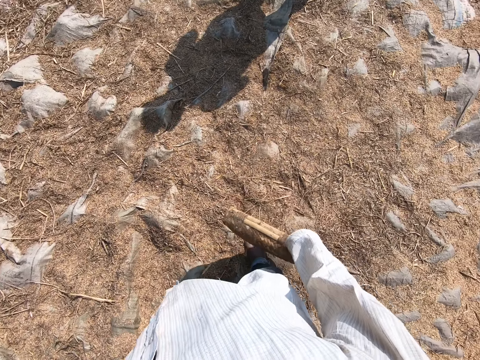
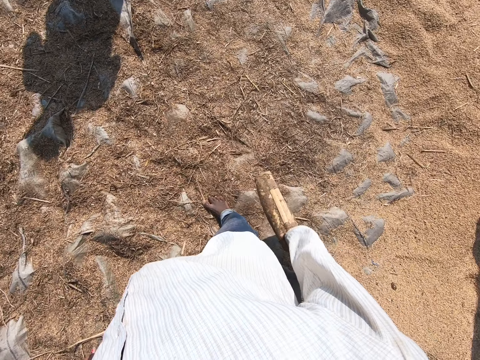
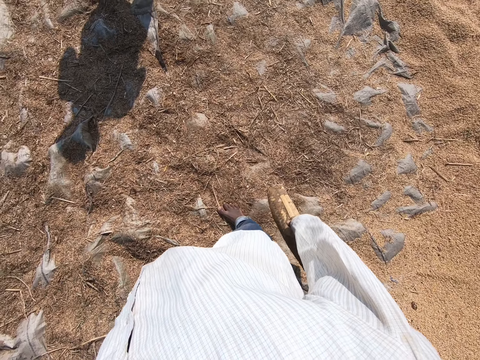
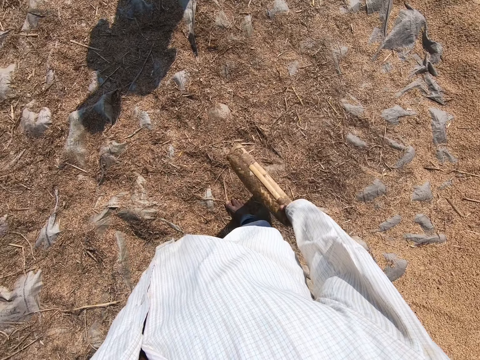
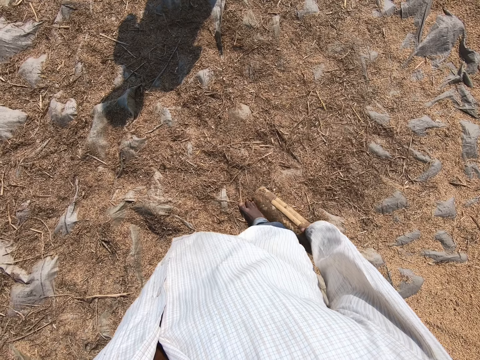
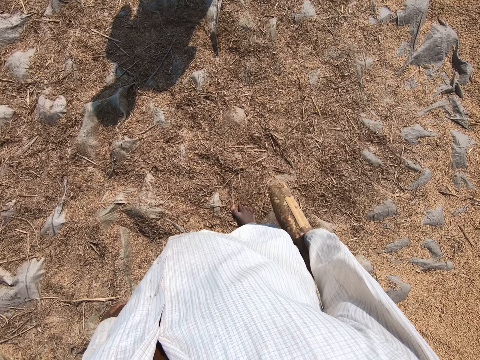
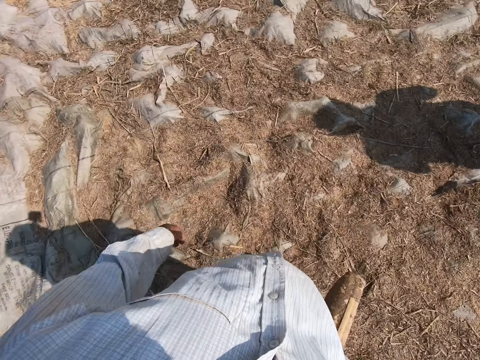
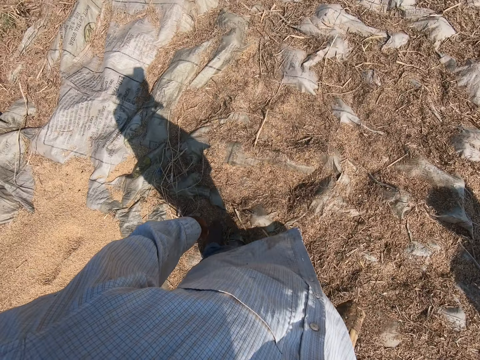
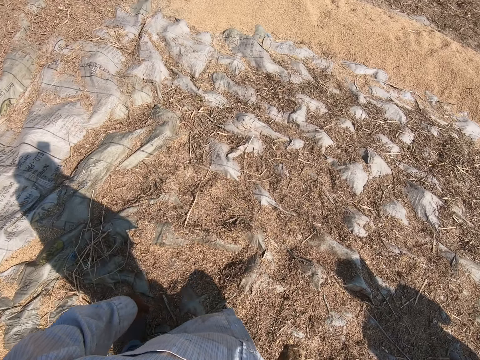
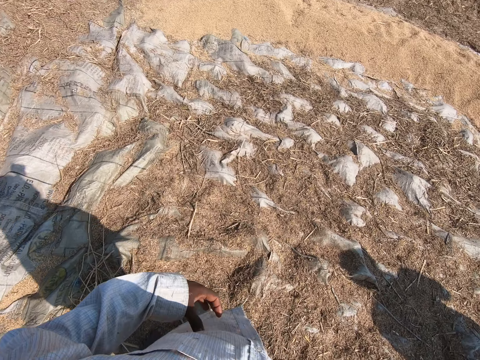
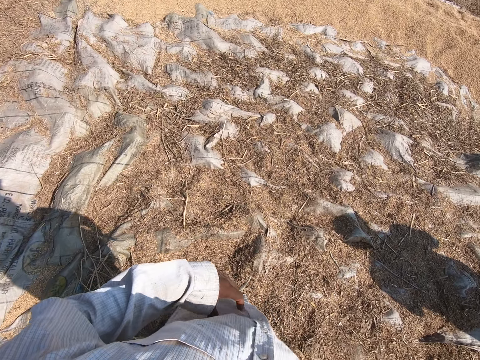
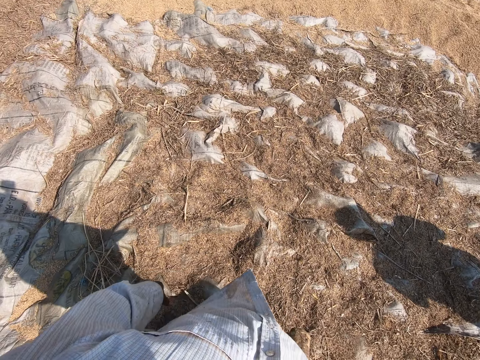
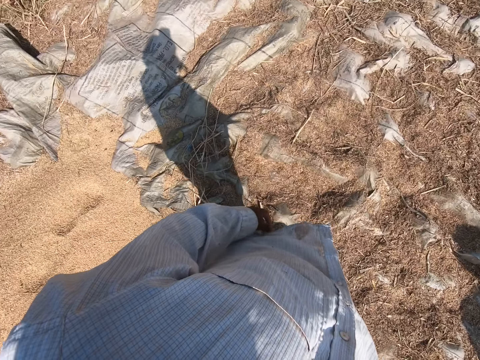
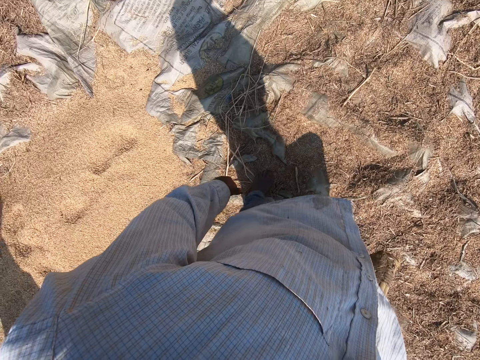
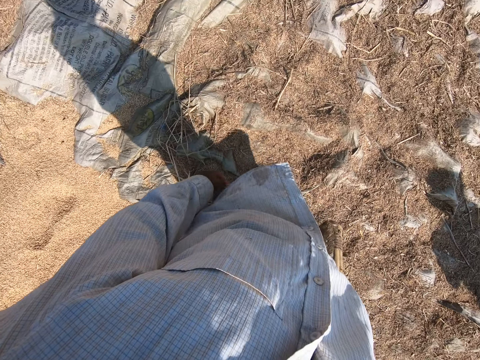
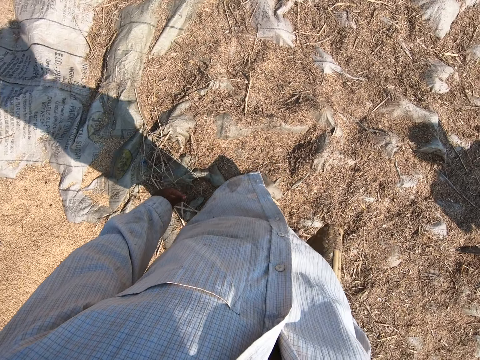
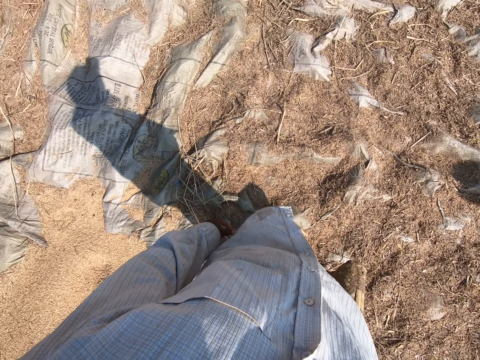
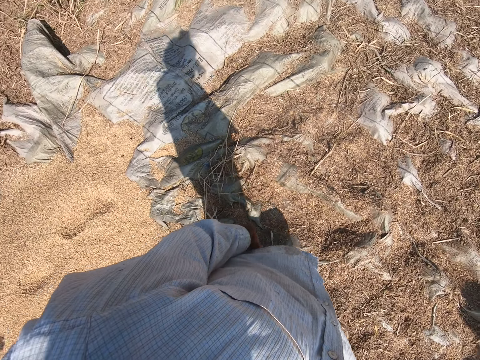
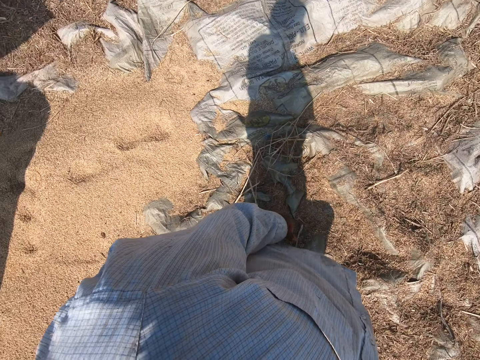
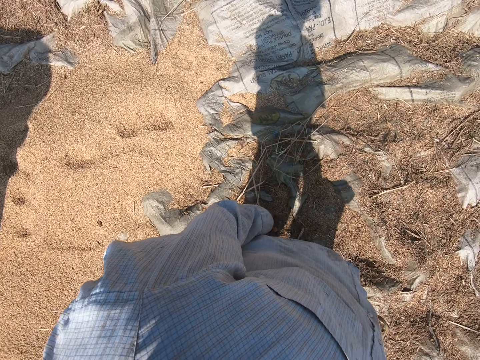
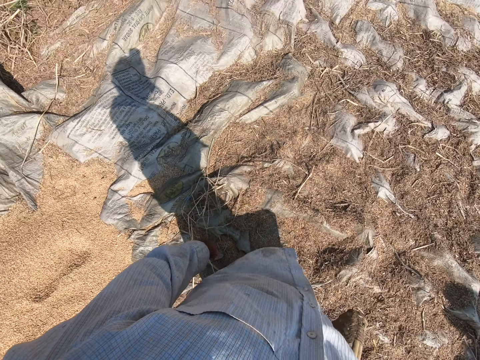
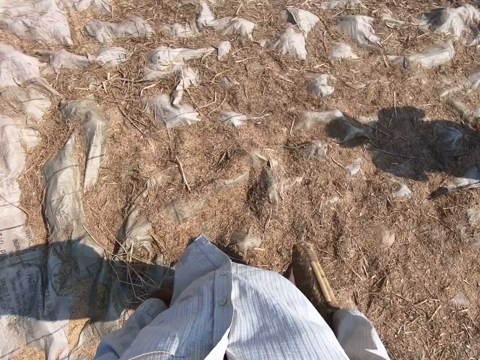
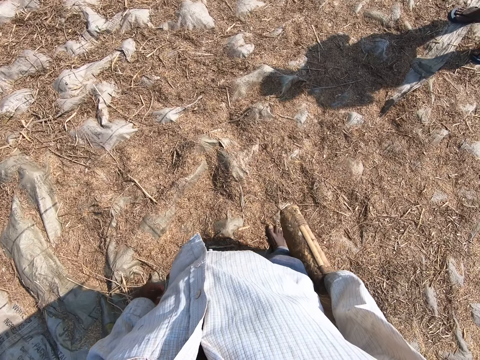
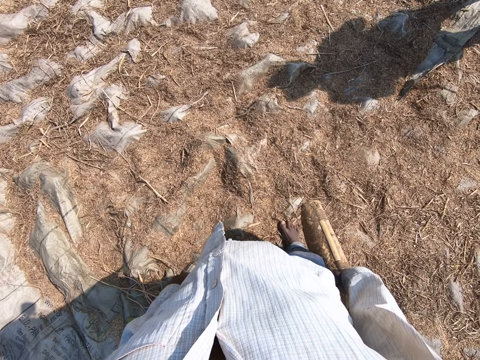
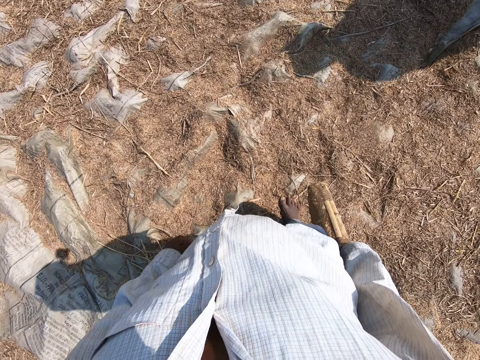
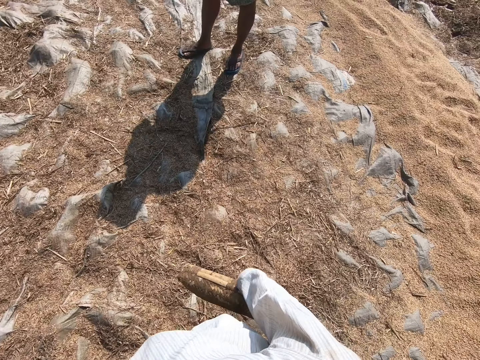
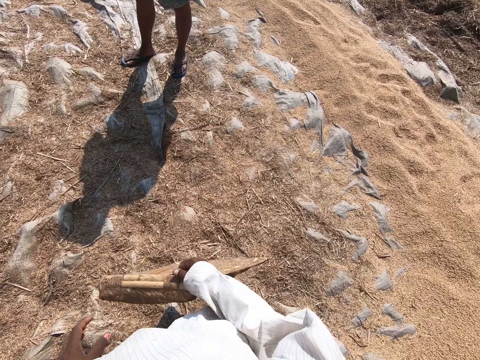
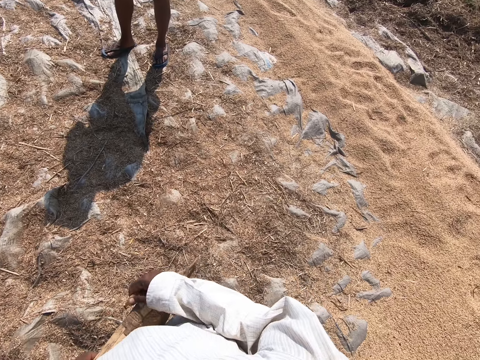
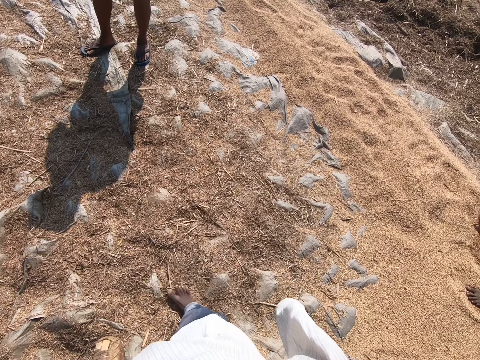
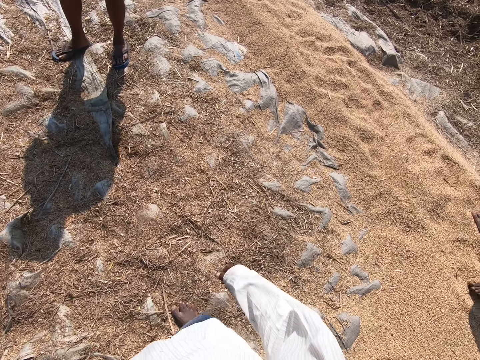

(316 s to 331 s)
The camera wearer looks around. They hold something with an object.

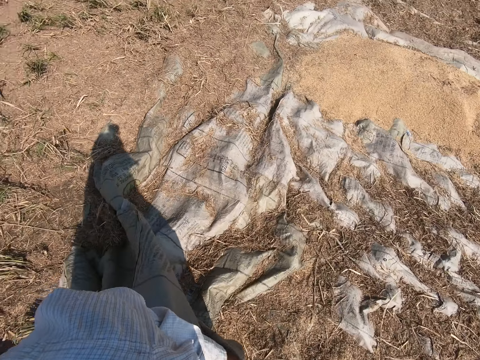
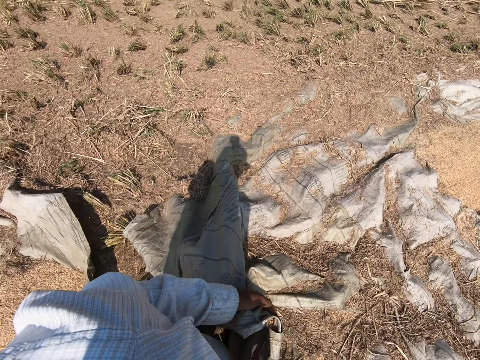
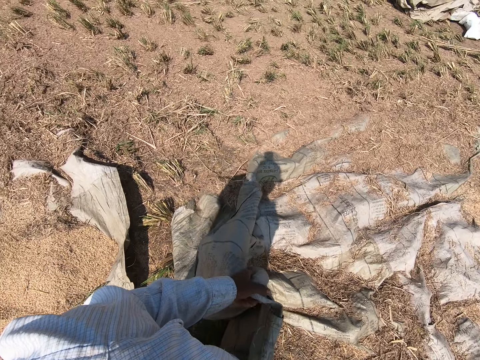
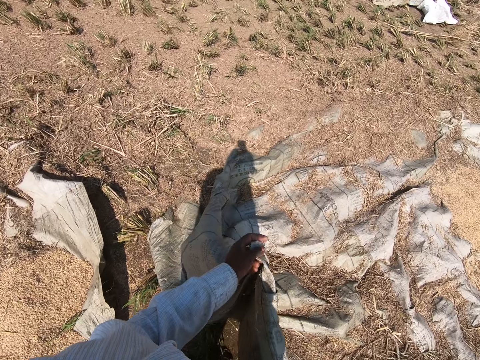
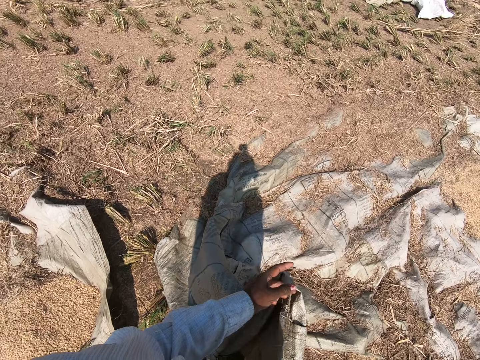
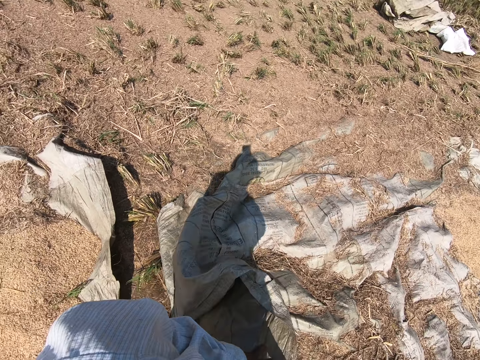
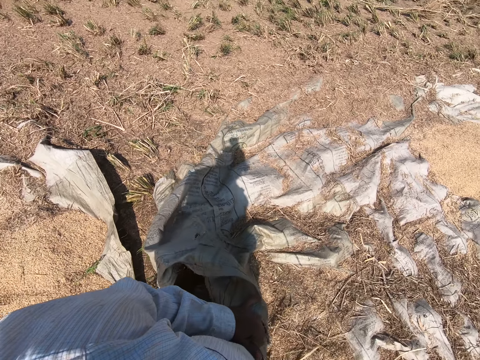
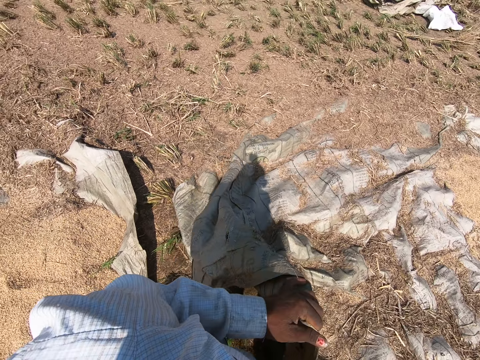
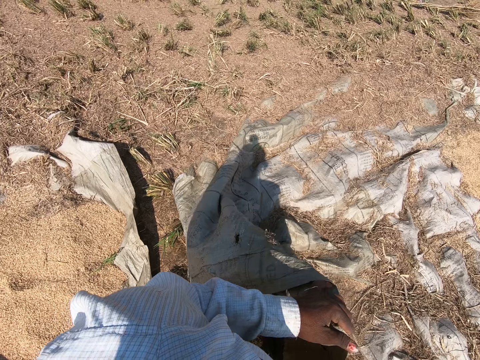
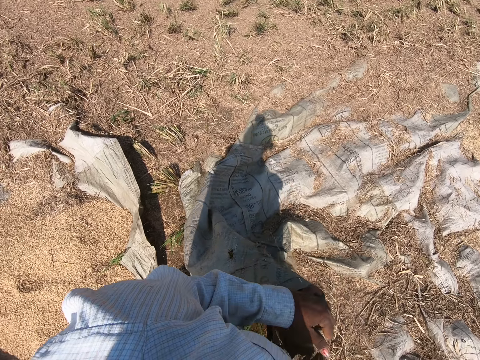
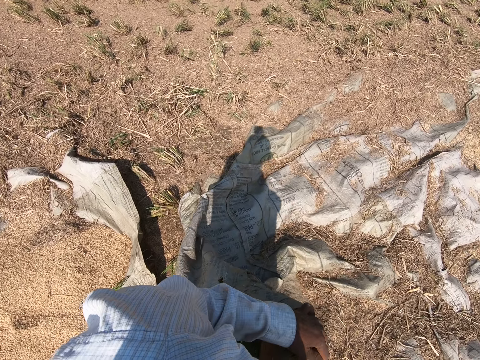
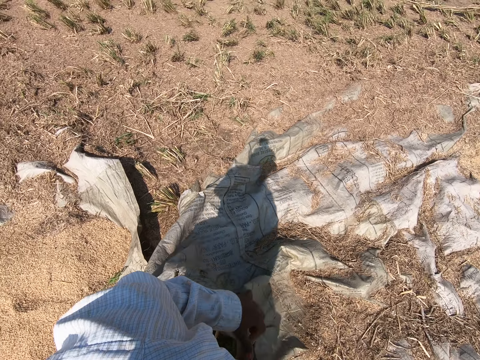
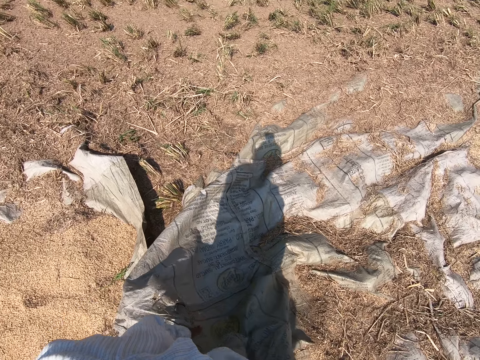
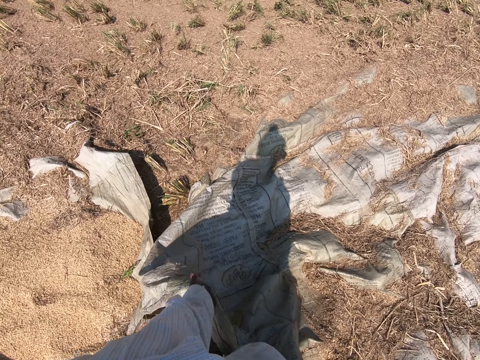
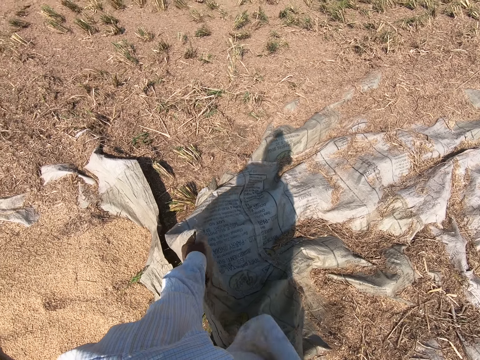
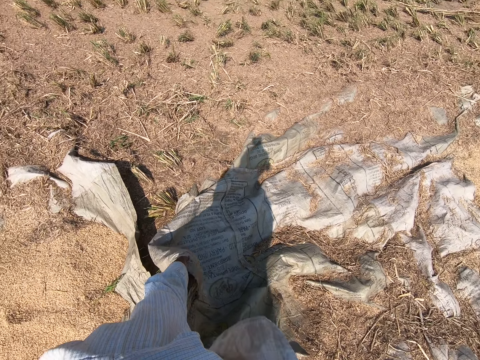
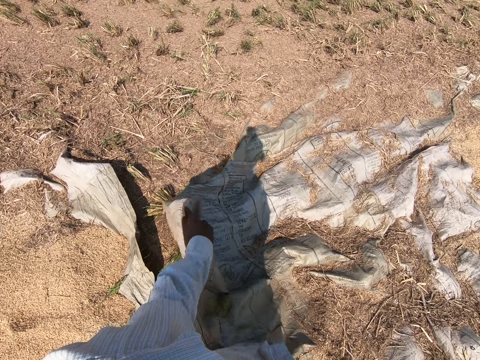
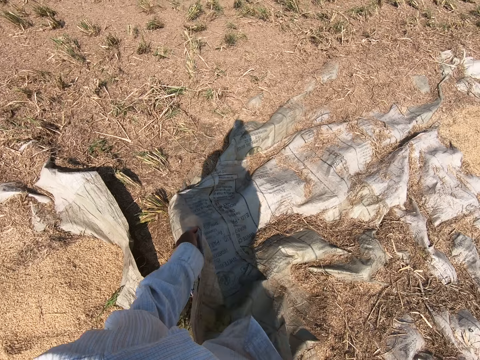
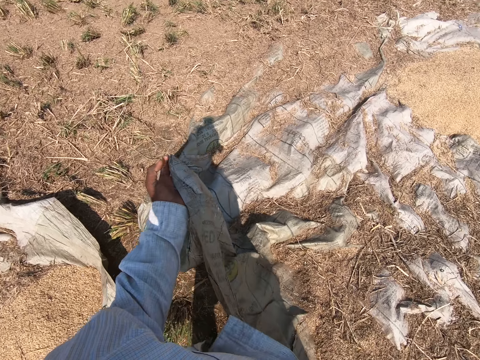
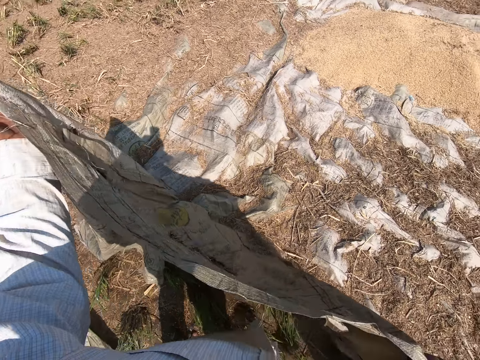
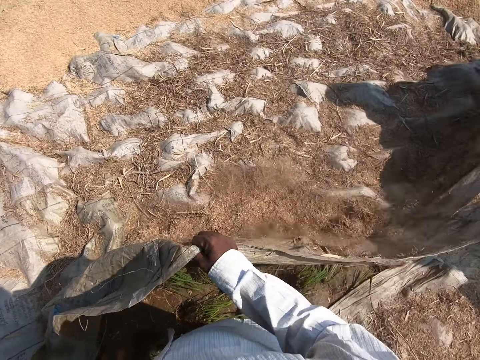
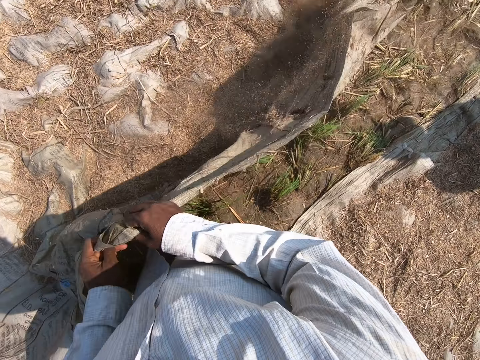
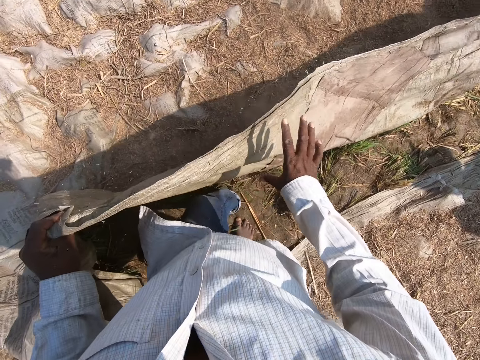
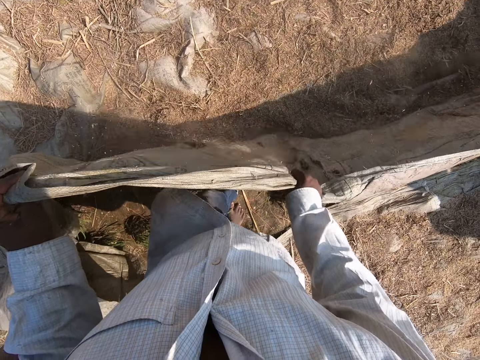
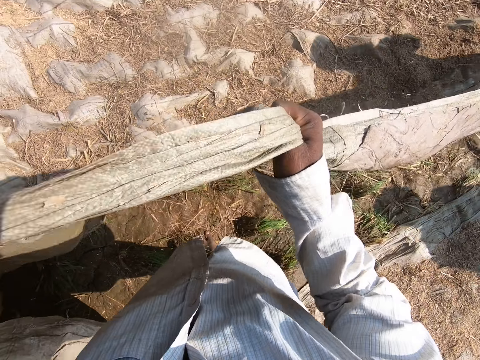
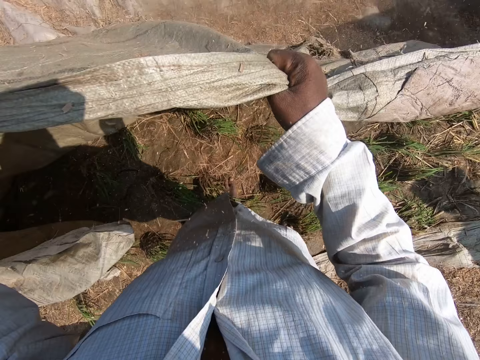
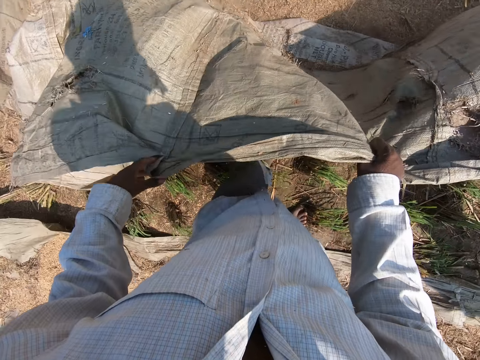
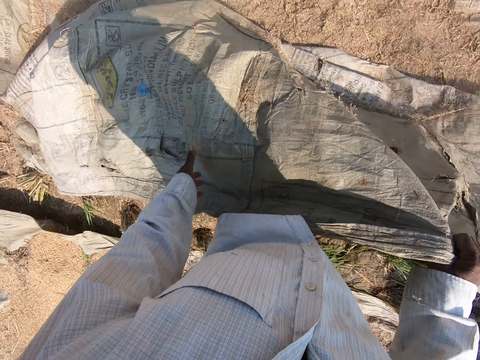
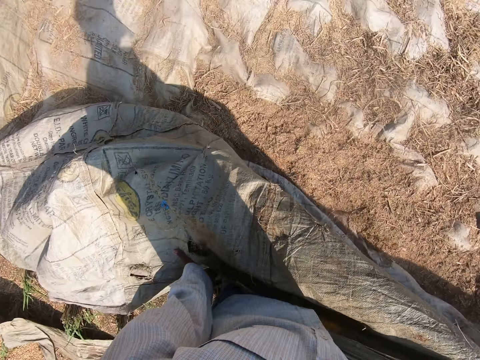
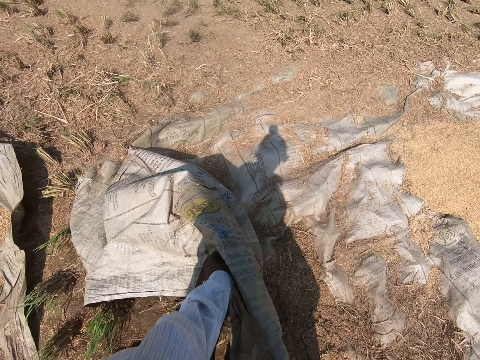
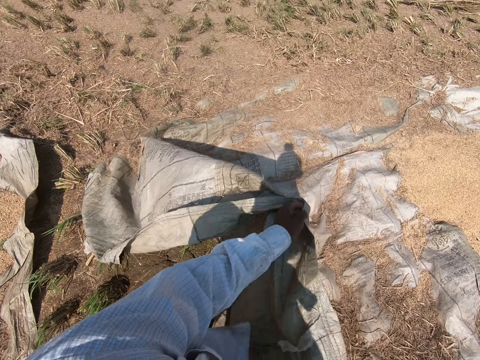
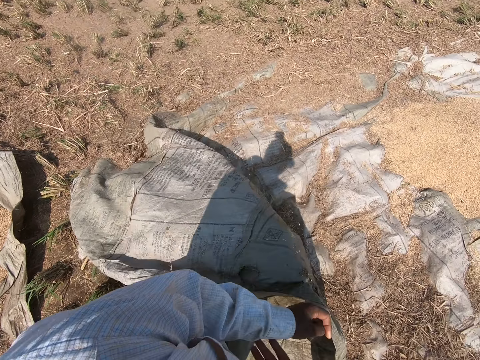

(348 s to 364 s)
The camera wearer looks around. They talk. They pull up the sack.
